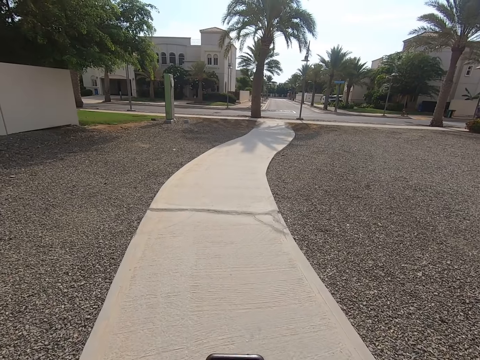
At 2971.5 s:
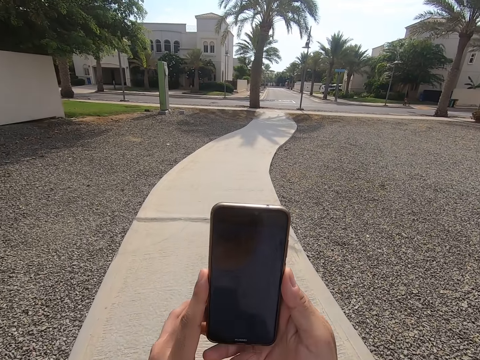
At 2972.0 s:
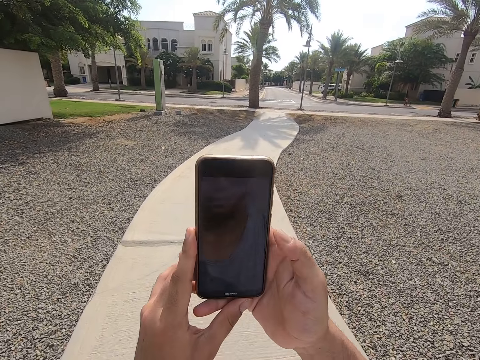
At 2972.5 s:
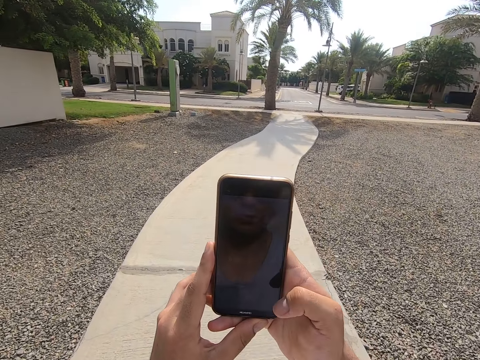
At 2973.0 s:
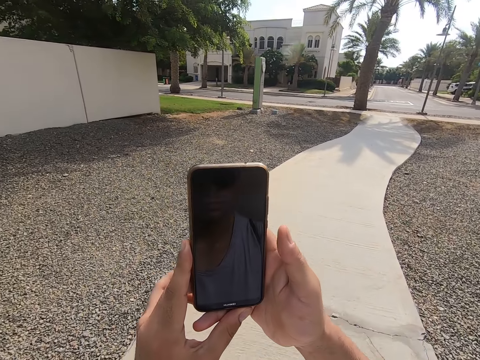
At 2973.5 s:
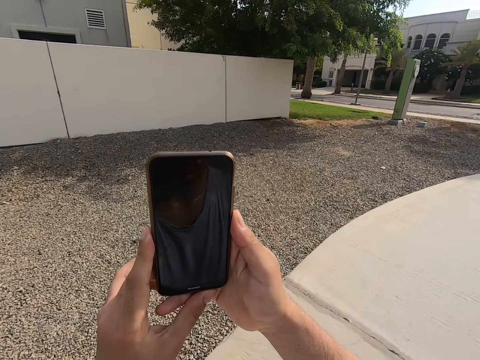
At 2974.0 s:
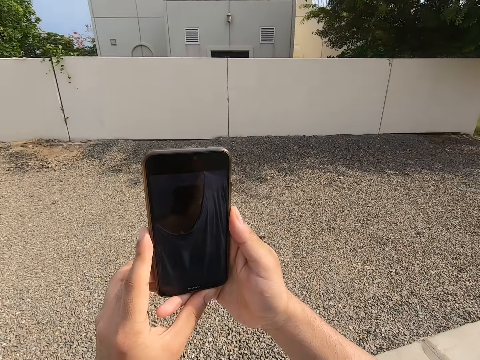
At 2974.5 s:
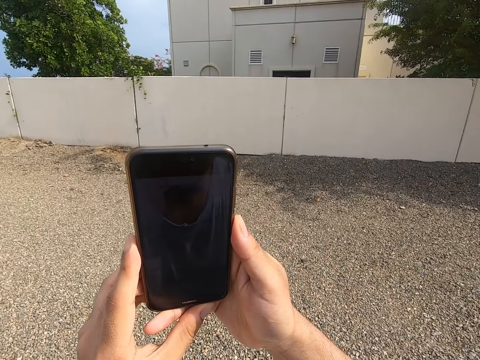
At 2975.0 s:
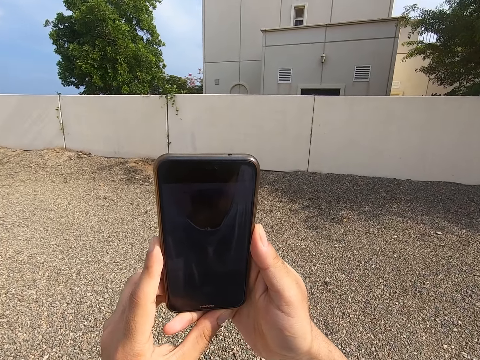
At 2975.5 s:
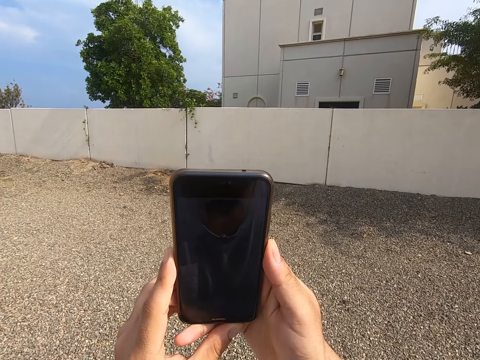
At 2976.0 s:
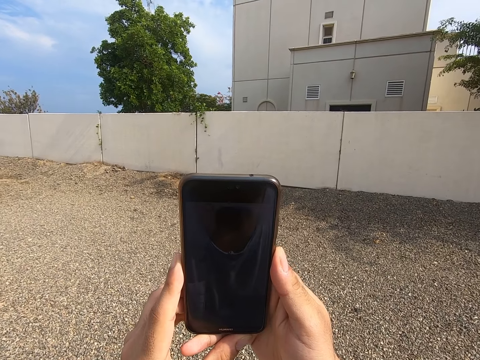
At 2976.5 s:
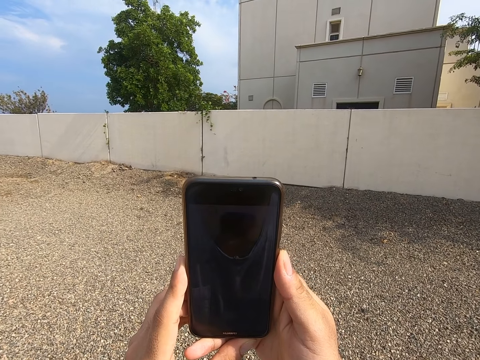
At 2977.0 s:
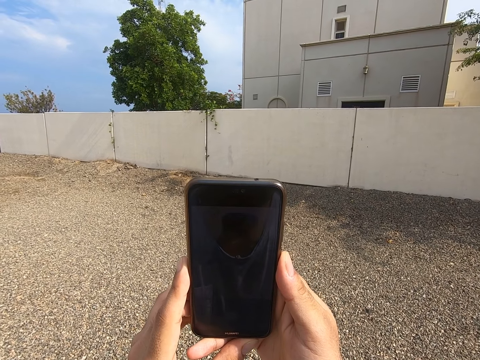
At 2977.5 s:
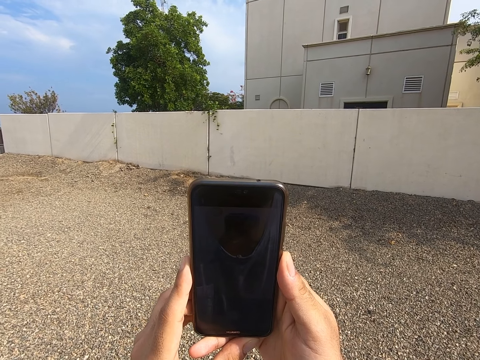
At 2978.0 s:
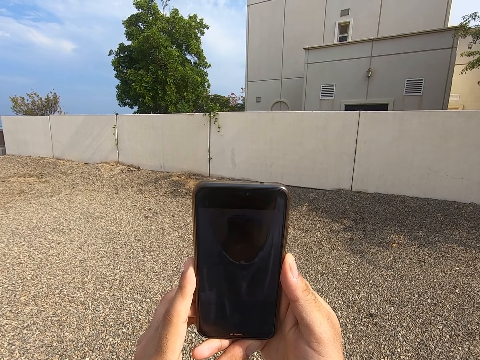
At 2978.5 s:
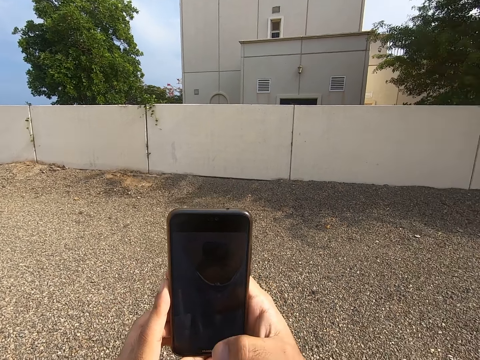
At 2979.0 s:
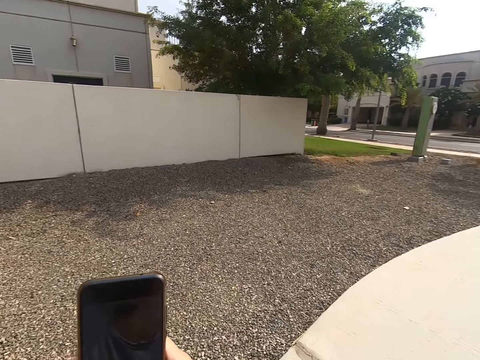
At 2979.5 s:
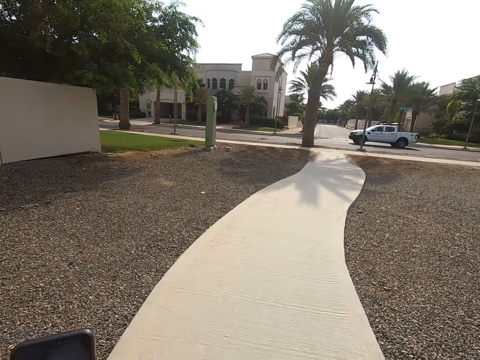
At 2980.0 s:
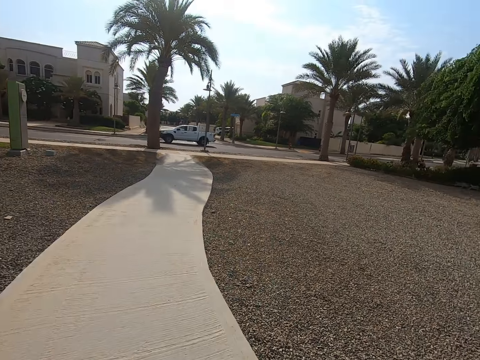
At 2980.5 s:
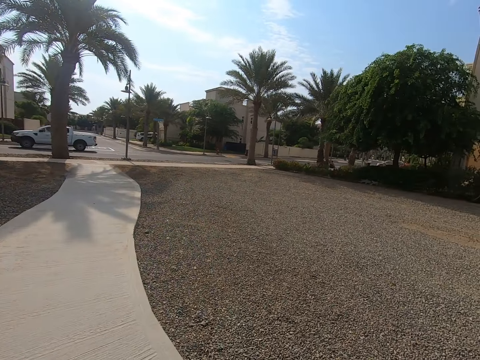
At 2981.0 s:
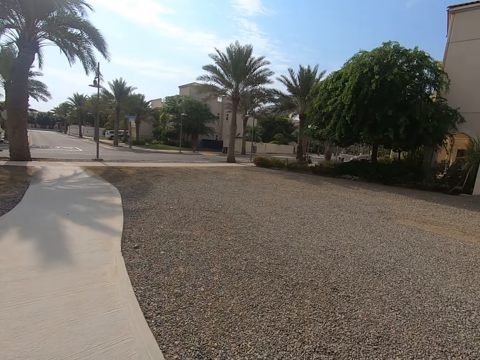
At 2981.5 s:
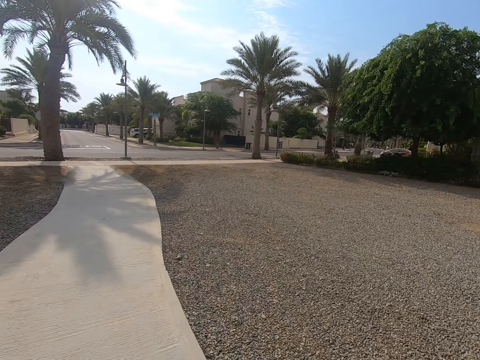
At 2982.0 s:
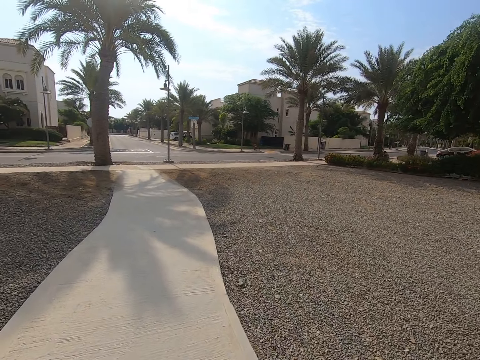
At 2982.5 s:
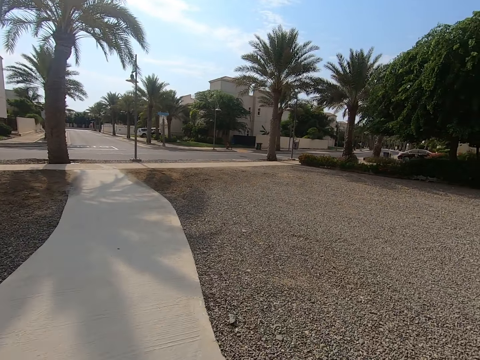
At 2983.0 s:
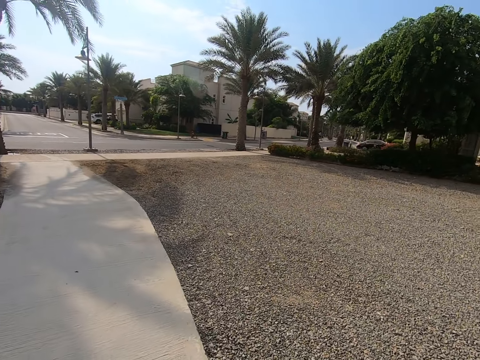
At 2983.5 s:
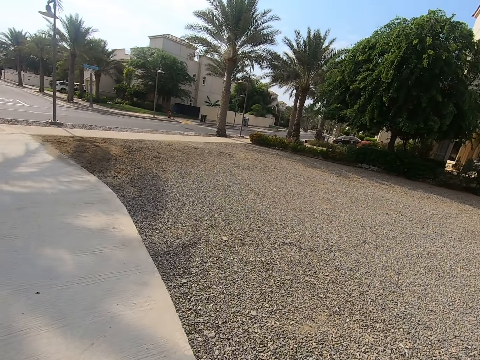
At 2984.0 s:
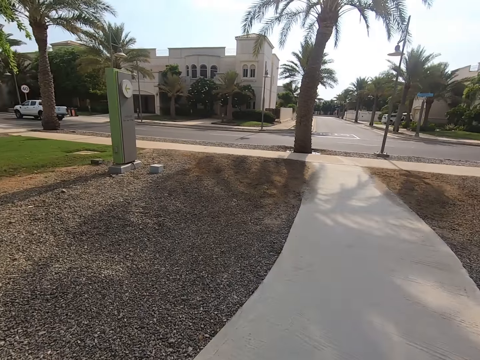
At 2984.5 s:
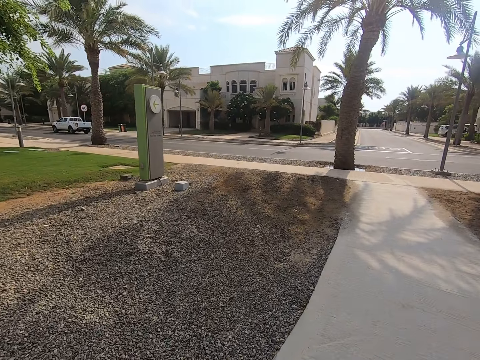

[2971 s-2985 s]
The camera wearer stops. They set the phone camera. They operate the phone. They turn to the left. They take a selfie. They start to walk.

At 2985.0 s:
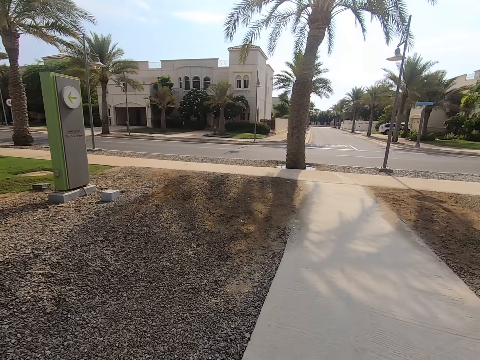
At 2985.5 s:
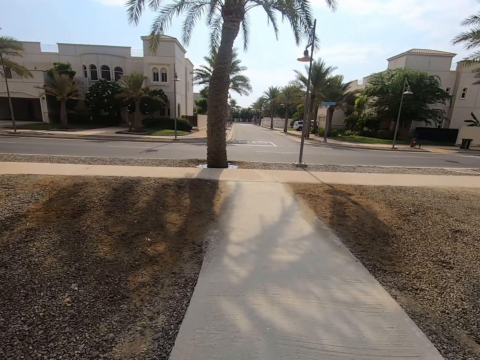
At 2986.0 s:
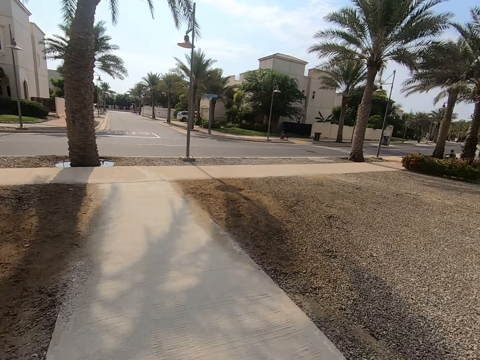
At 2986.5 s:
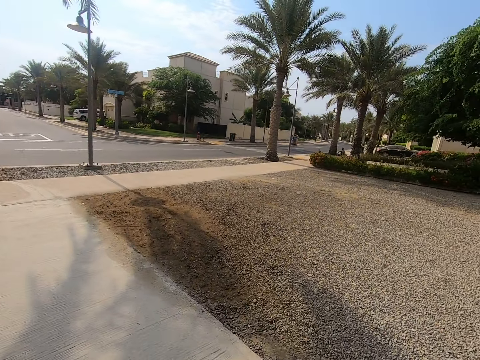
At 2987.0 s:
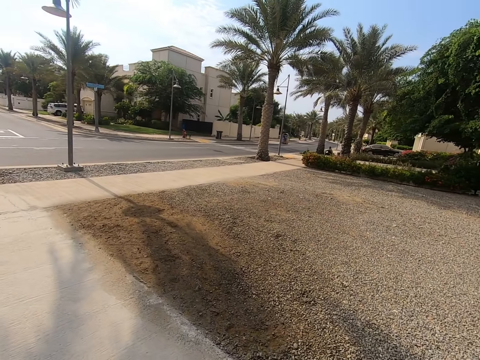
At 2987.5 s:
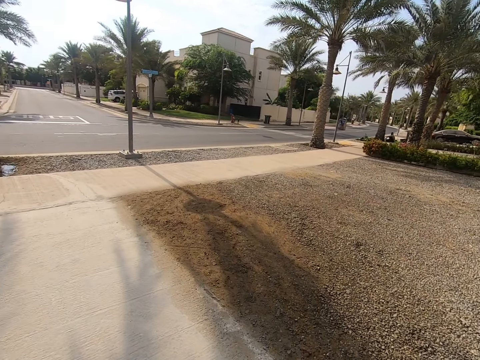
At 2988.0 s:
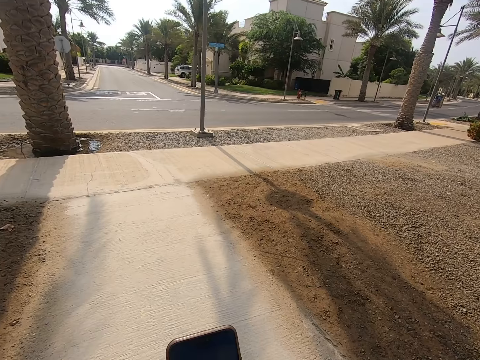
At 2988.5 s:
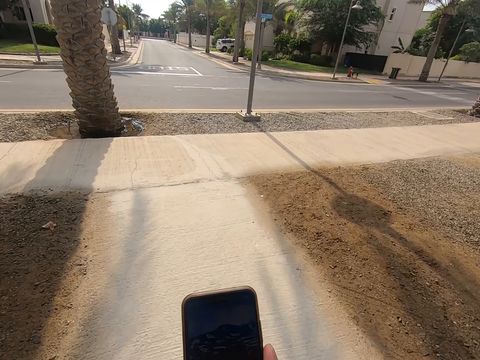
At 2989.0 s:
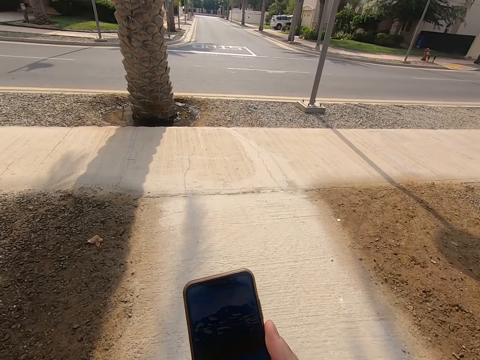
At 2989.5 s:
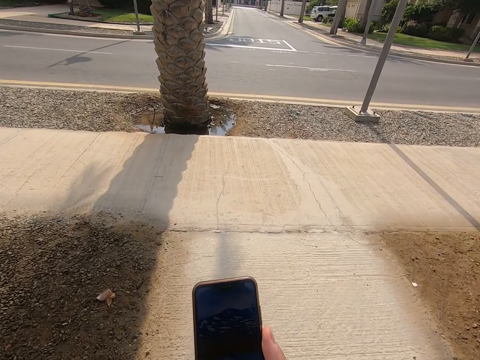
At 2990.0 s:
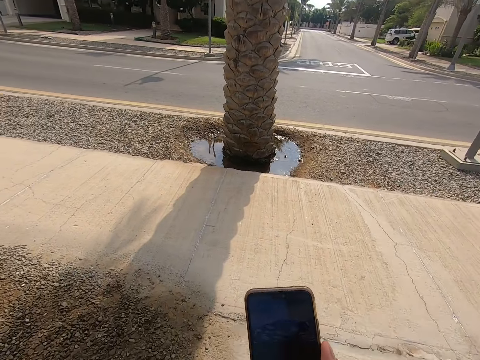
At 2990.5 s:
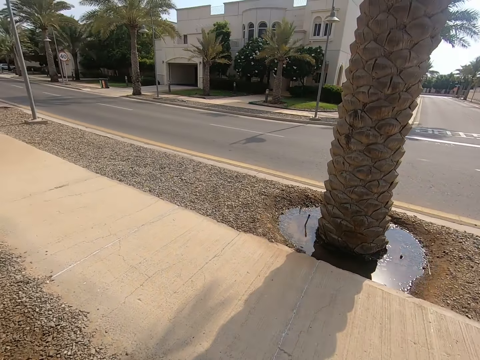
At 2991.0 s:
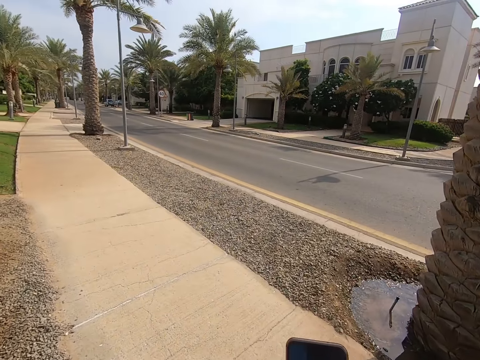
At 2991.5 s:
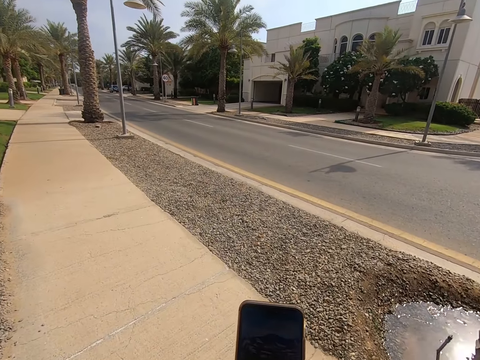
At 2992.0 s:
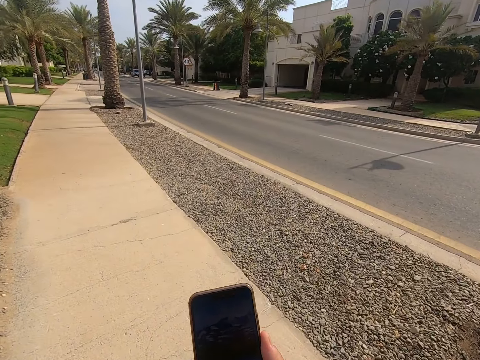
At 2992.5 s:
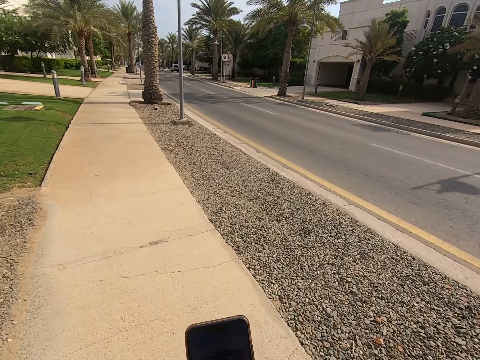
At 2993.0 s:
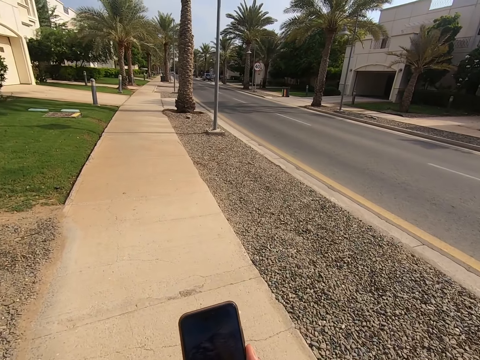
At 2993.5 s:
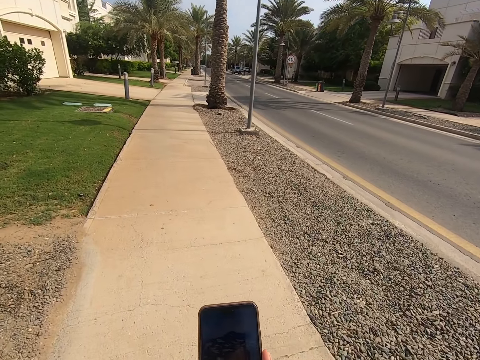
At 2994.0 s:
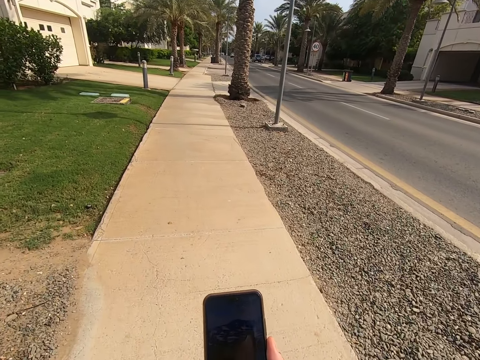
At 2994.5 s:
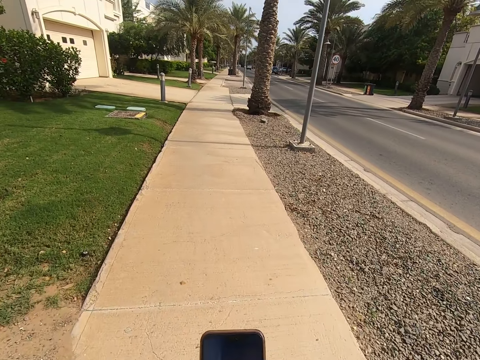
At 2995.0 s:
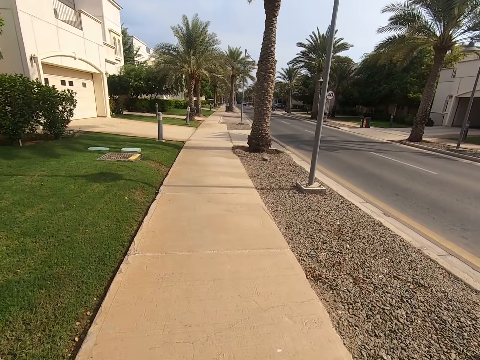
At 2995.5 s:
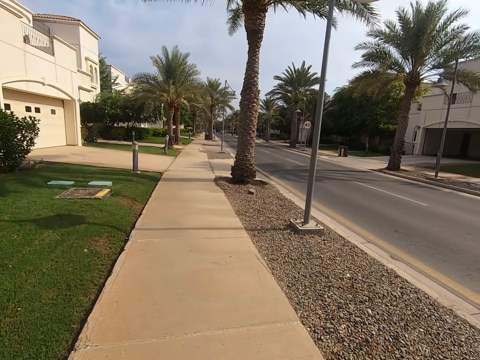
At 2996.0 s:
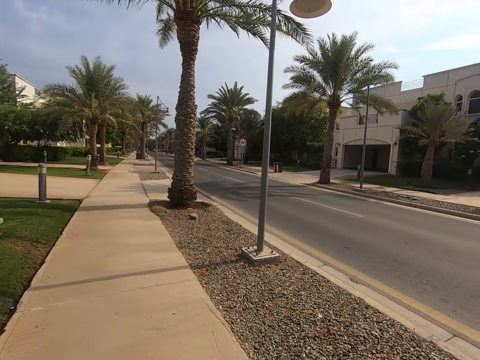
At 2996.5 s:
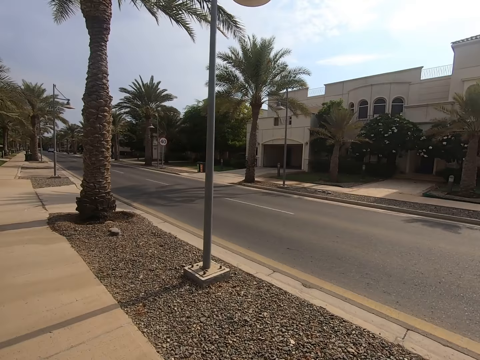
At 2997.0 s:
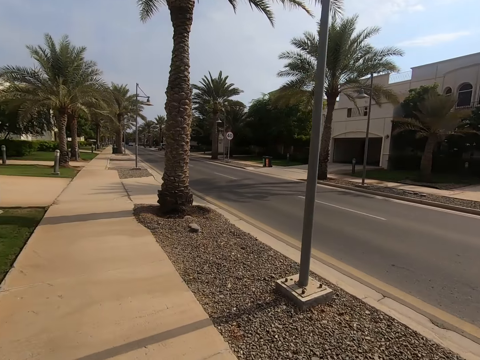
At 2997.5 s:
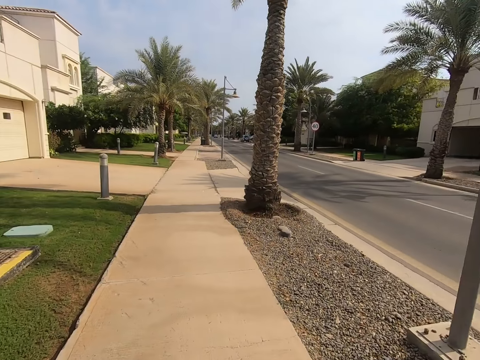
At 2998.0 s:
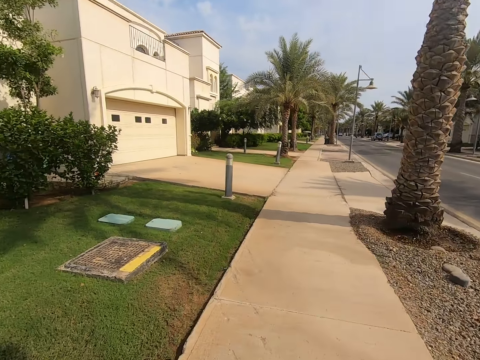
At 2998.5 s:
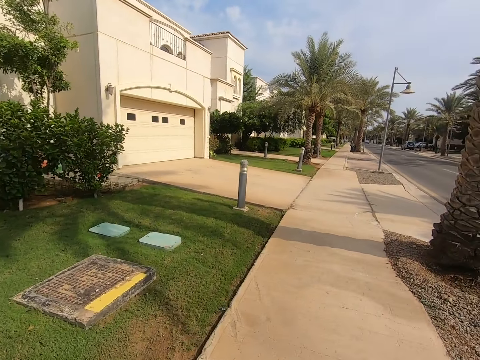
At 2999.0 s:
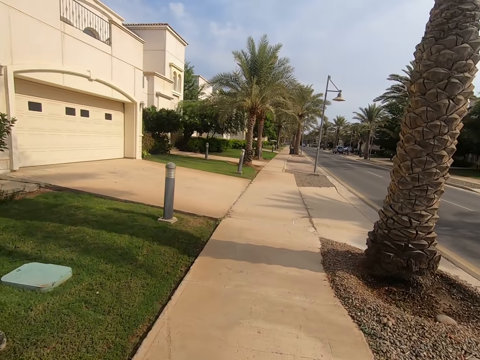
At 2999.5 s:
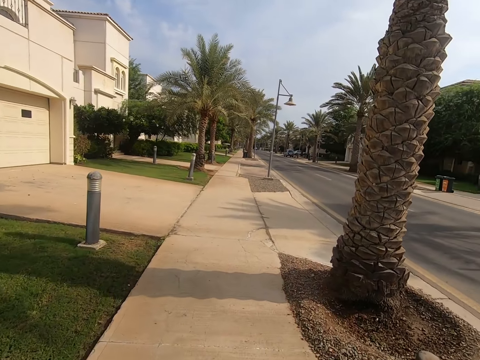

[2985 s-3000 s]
The camera wearer picks up the phone. They walk on the streets. They turn to the left. They pick up the phone. They walk on the streets.
